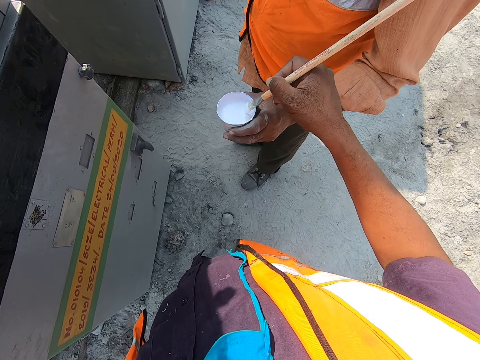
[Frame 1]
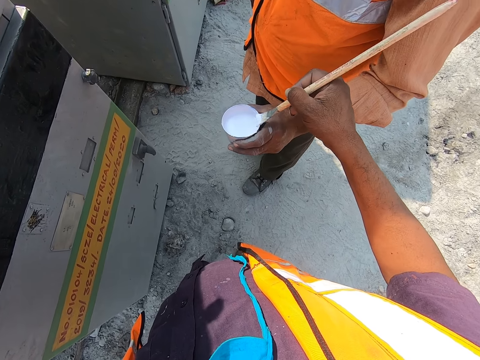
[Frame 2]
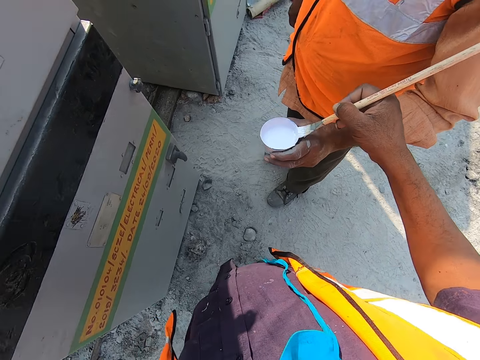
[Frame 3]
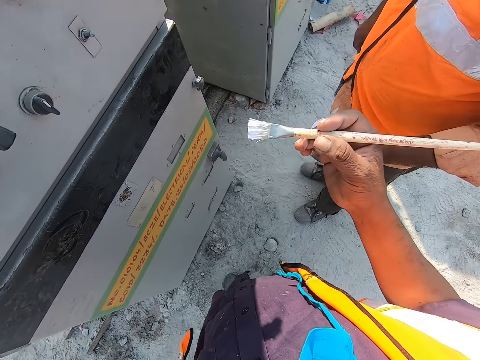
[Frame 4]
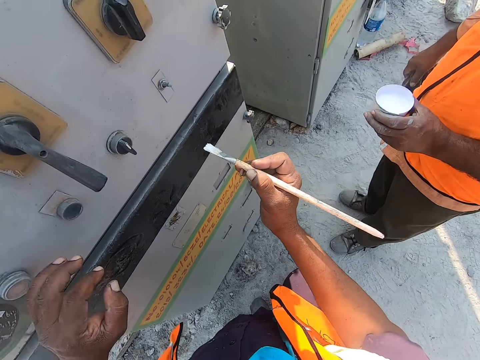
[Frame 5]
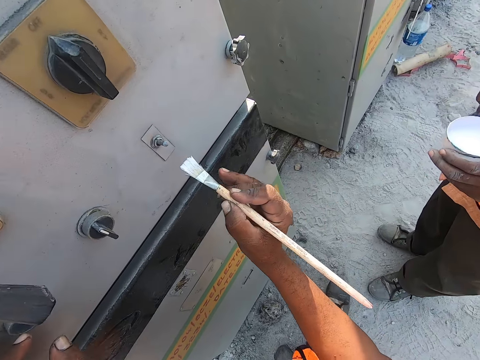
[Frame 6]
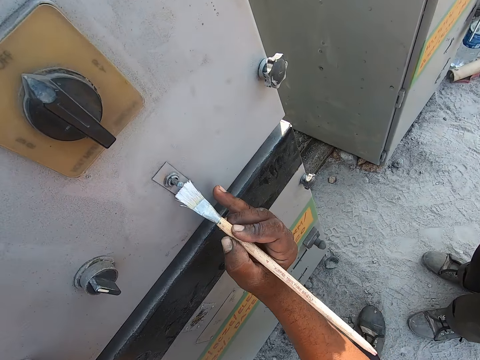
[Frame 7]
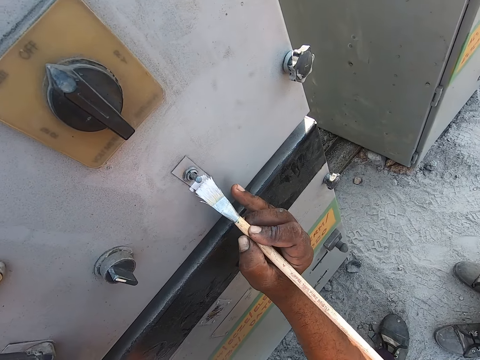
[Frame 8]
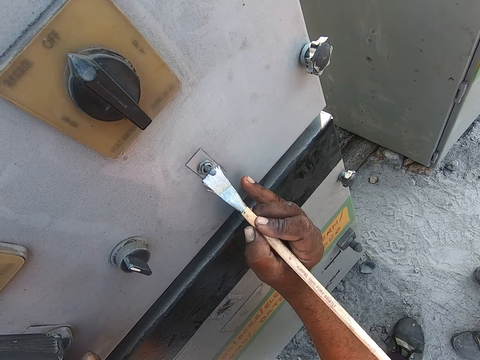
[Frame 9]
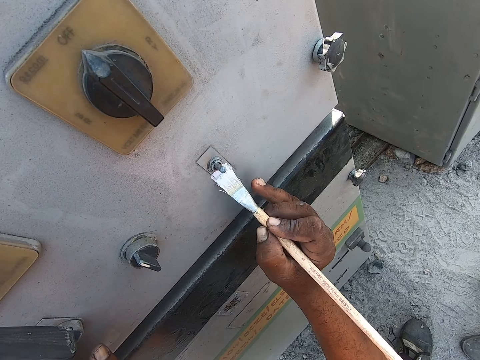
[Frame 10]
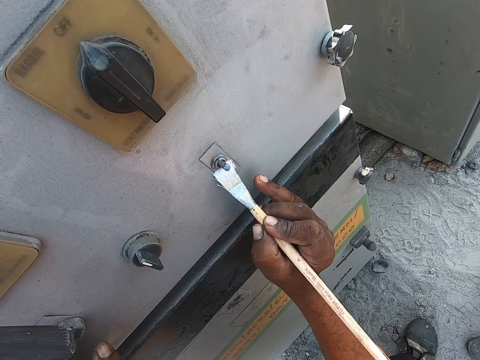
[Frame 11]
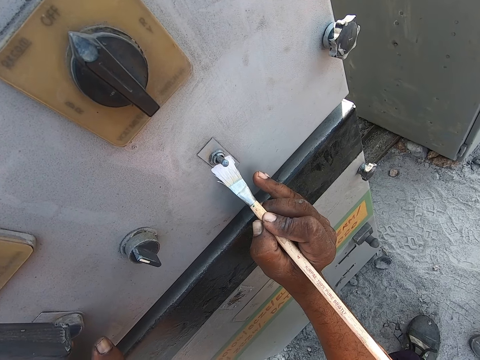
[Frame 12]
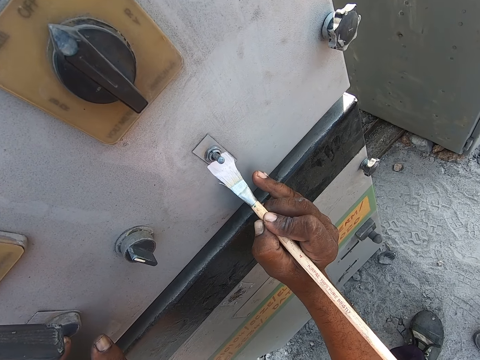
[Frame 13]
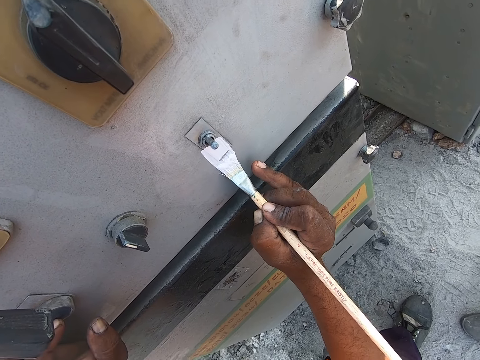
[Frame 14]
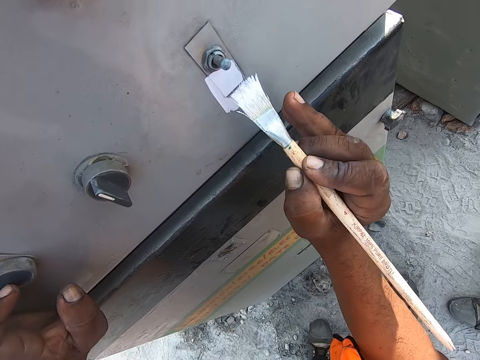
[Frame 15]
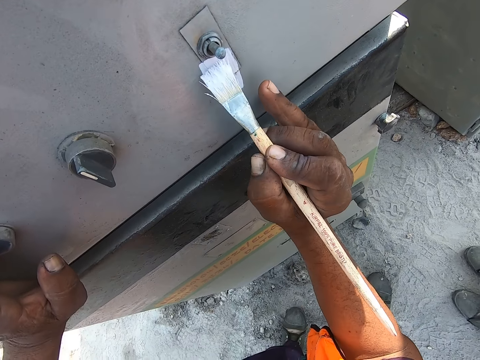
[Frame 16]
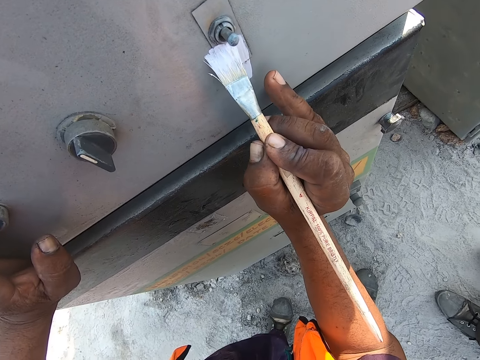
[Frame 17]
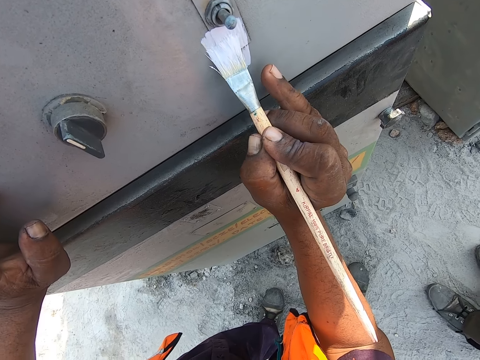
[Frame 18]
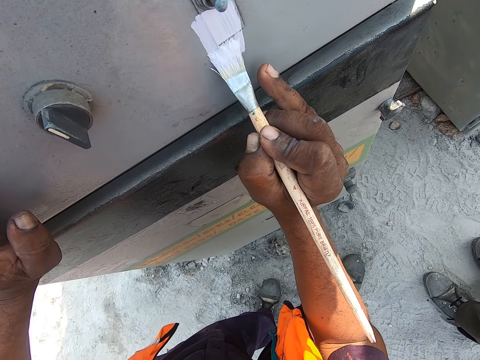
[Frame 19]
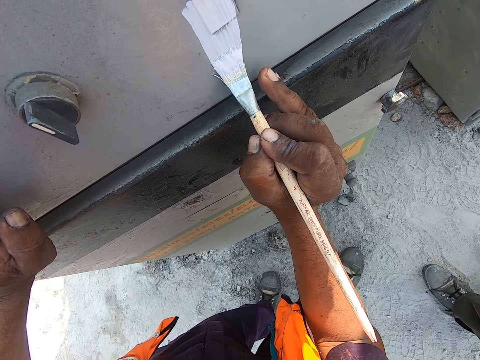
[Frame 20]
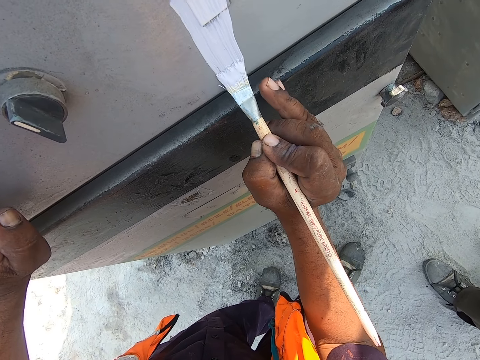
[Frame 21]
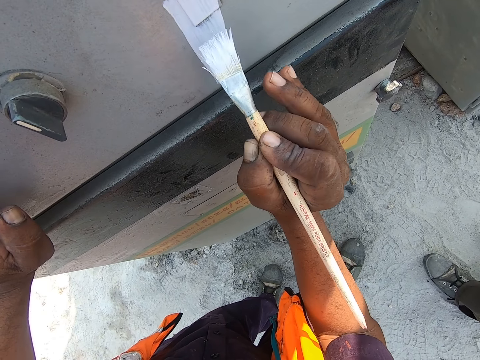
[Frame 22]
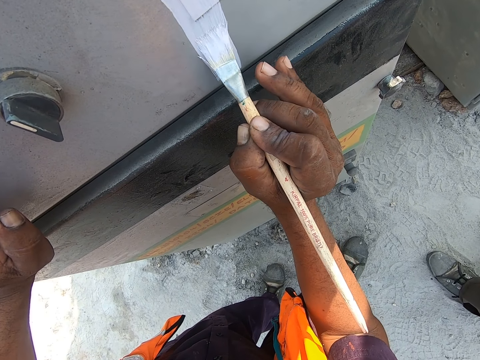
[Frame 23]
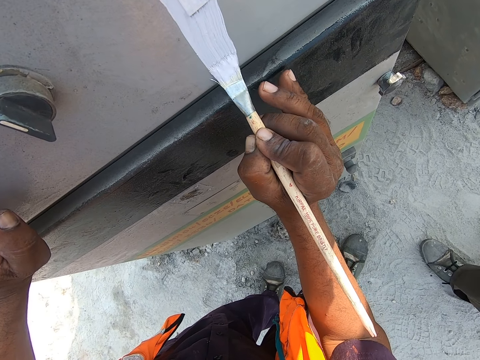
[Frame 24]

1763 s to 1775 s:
The camera wearer holds something. They apply paint on the machine.

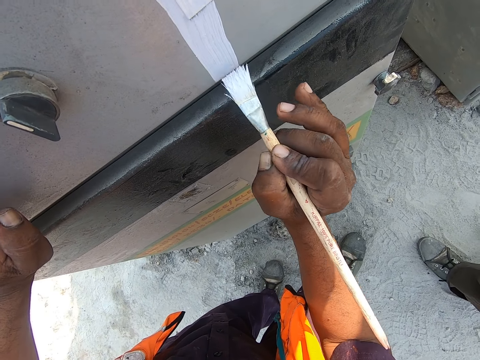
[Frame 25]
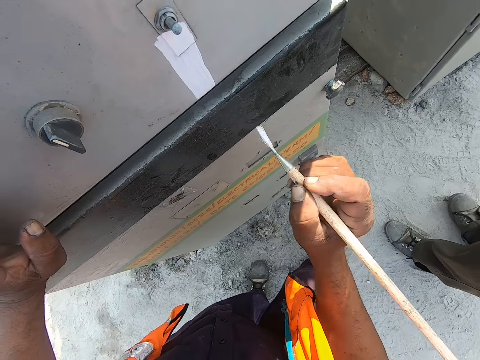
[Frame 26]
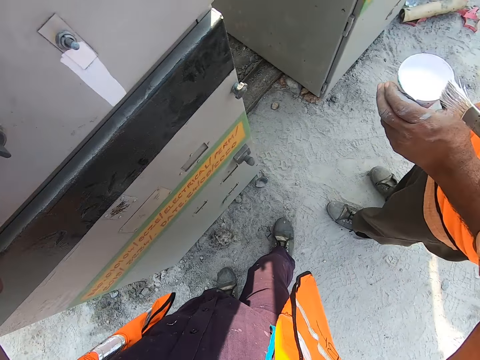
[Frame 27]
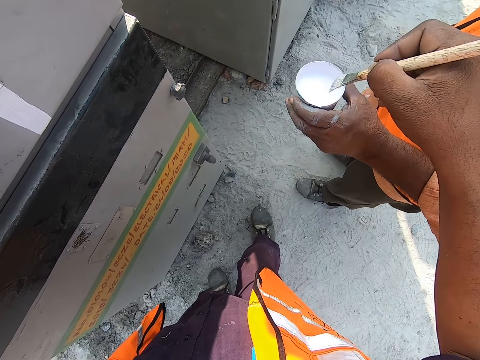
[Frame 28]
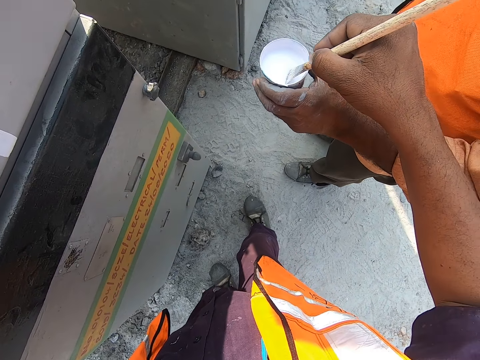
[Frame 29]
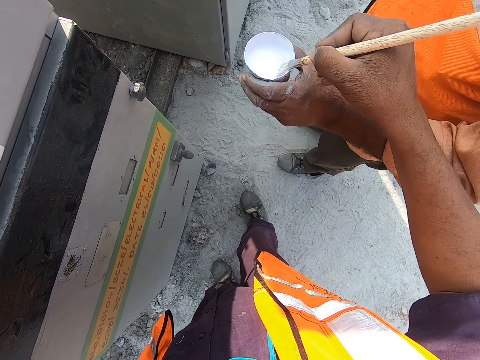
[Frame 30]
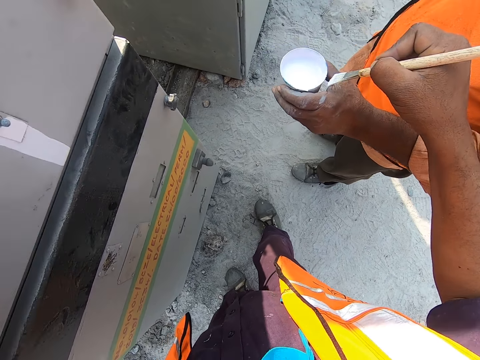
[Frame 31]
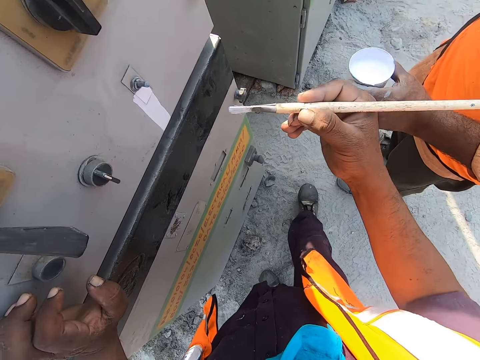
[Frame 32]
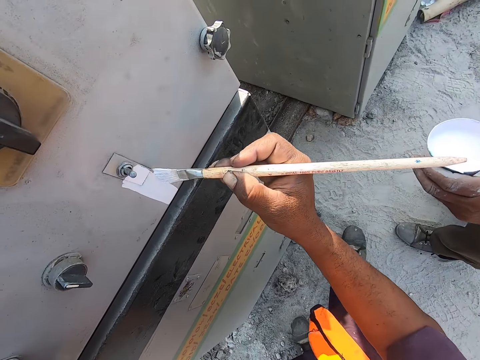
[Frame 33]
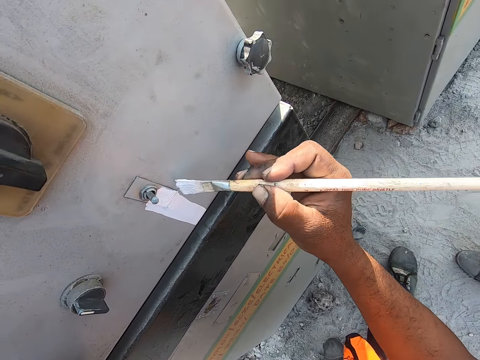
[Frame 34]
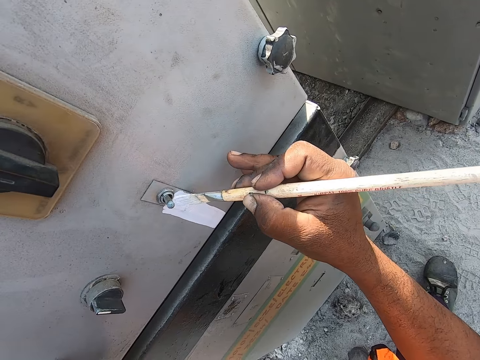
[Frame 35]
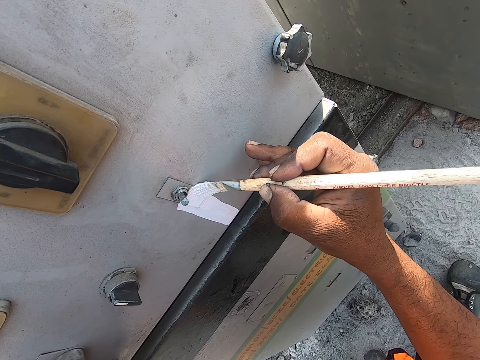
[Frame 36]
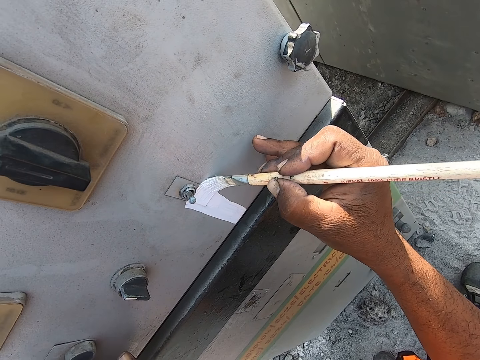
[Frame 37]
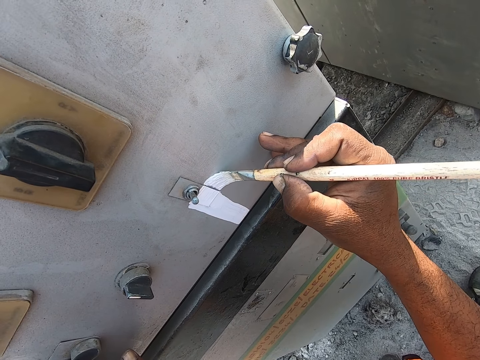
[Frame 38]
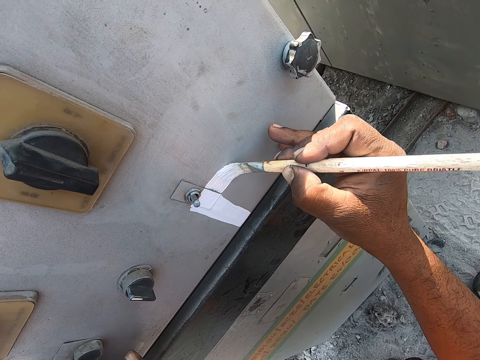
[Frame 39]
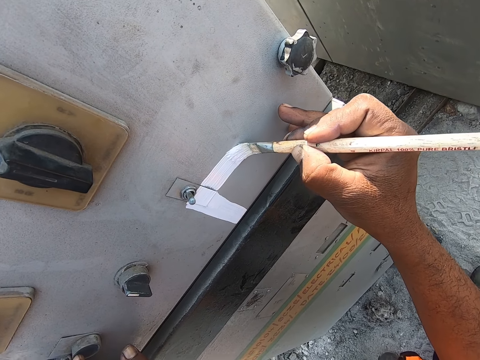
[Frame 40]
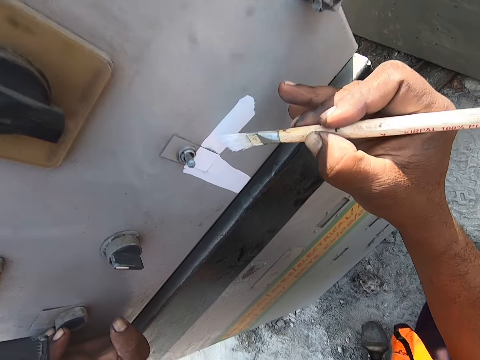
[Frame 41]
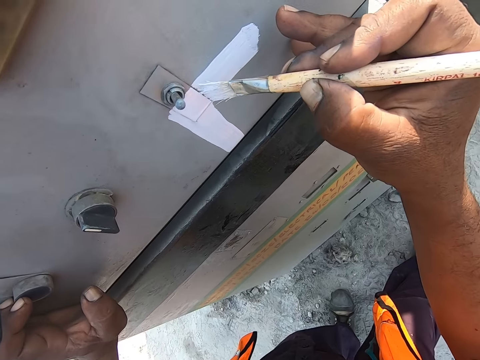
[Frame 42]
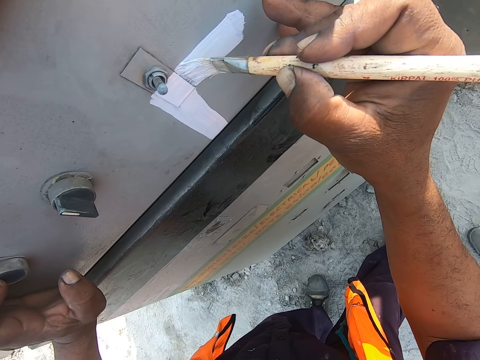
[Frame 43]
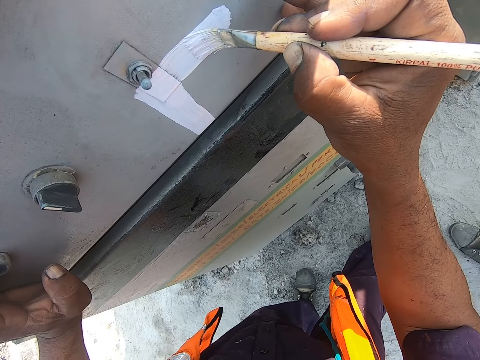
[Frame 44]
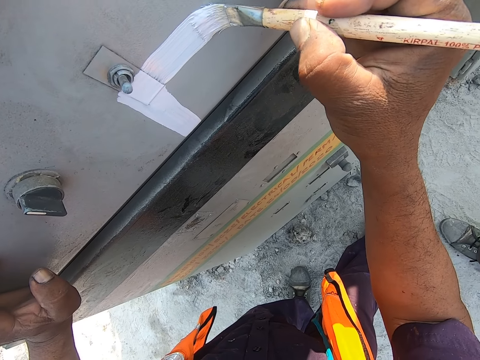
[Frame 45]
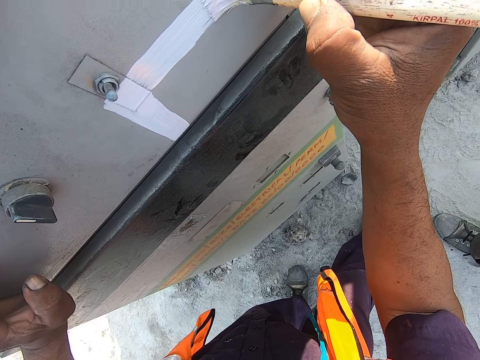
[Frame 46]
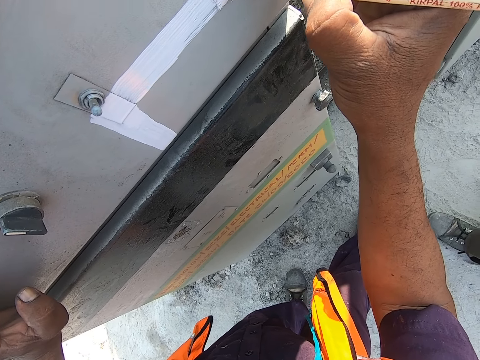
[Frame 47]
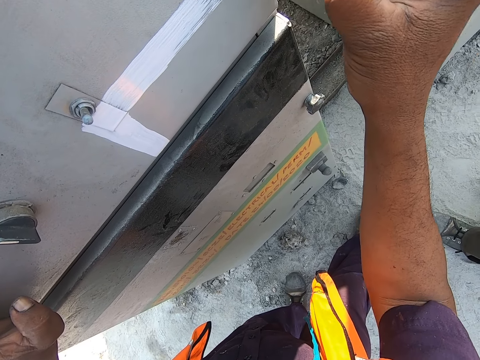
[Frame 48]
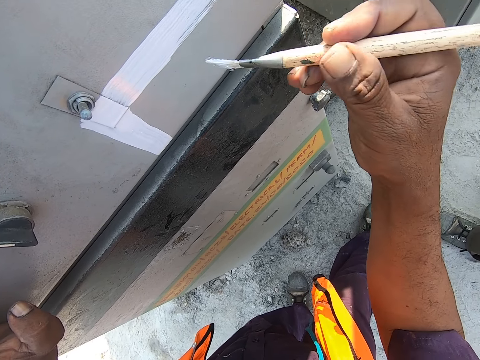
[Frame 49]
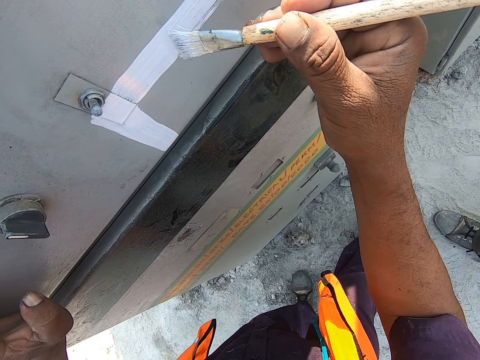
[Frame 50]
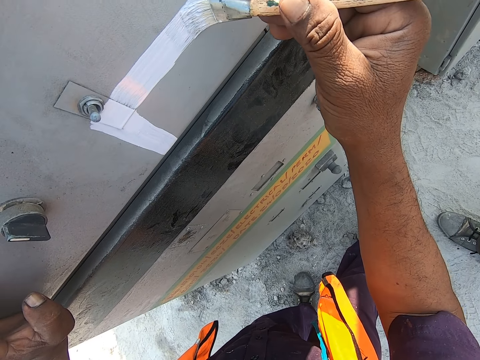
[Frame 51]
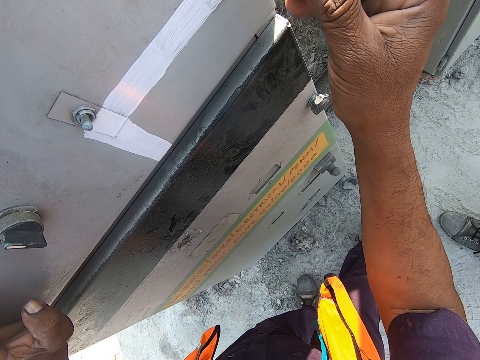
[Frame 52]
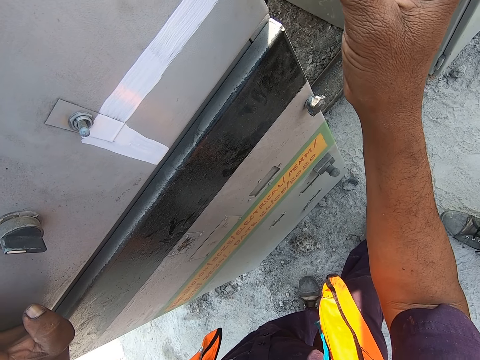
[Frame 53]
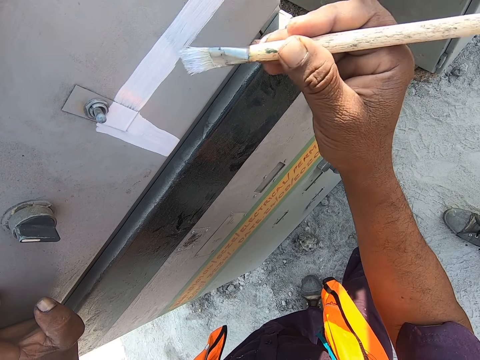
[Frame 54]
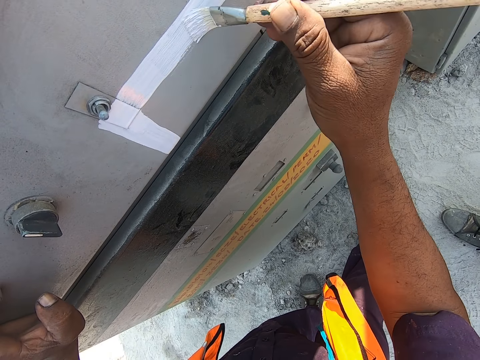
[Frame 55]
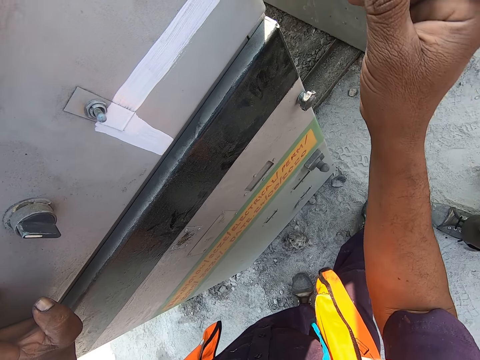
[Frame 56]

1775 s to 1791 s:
The camera wearer puts the paint brush in the paint container. They scoop paint. They apply paint on the machine.
